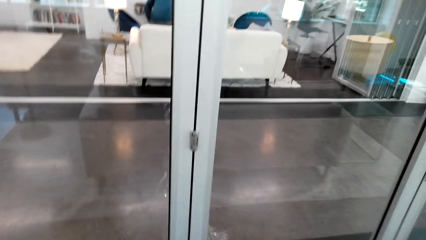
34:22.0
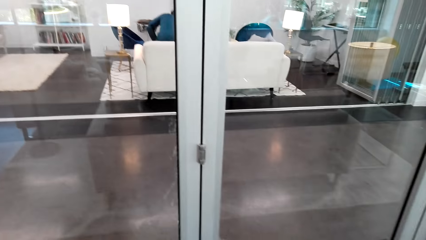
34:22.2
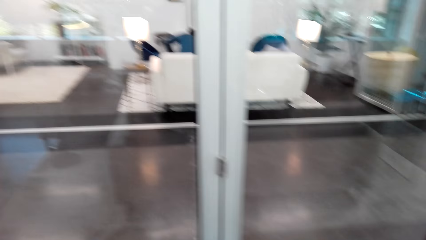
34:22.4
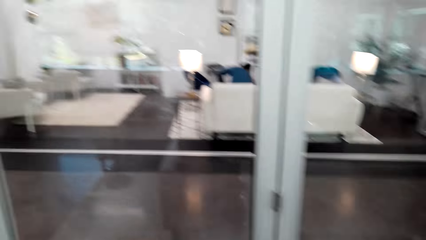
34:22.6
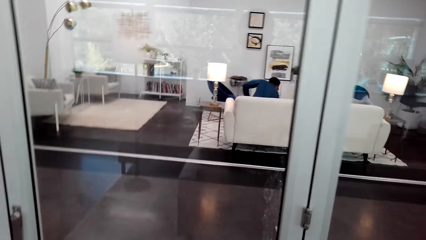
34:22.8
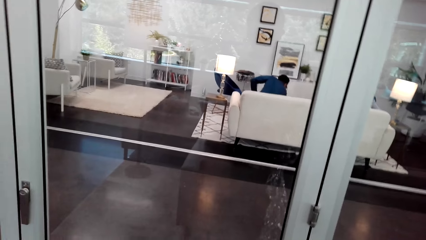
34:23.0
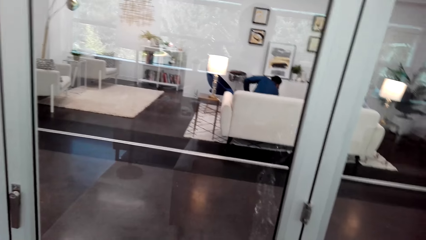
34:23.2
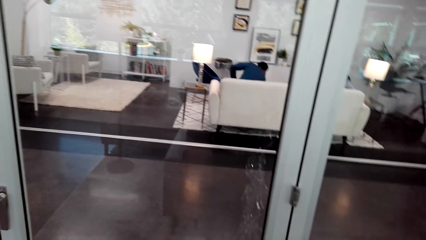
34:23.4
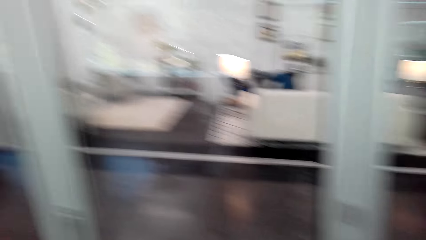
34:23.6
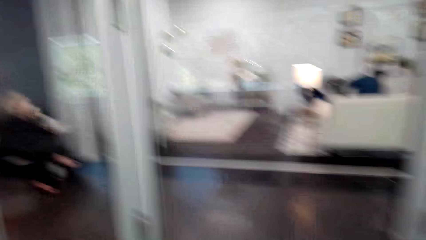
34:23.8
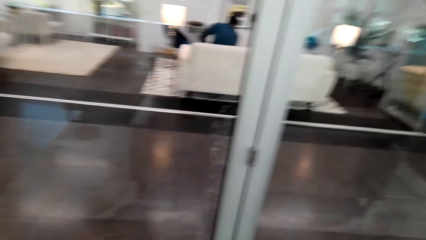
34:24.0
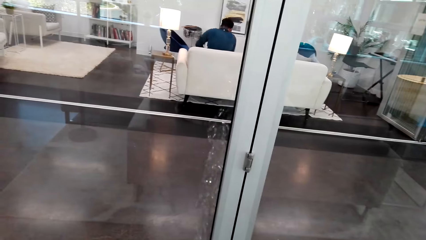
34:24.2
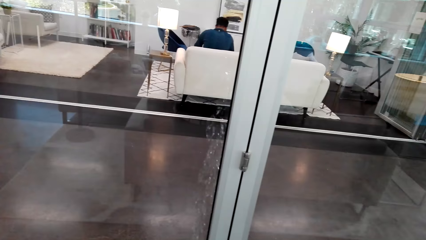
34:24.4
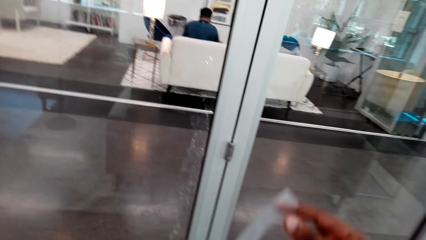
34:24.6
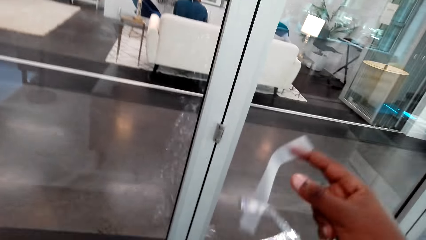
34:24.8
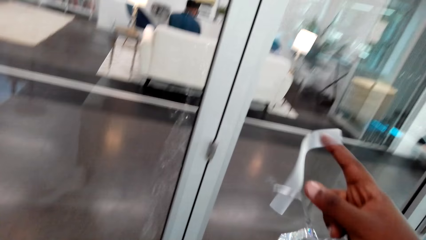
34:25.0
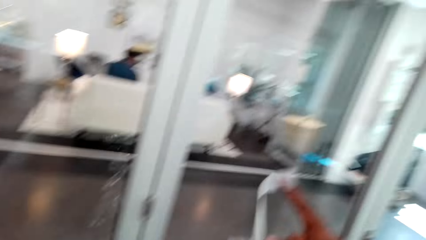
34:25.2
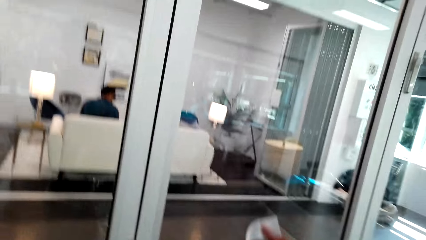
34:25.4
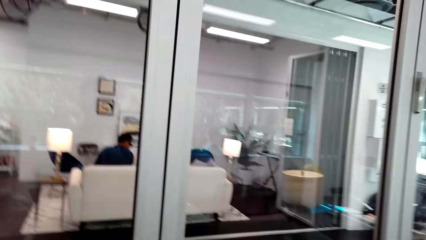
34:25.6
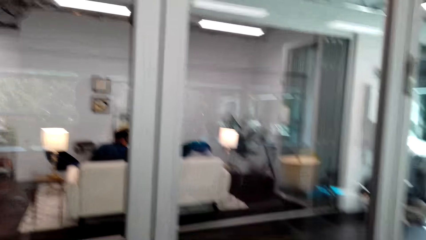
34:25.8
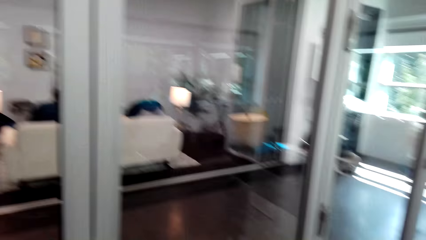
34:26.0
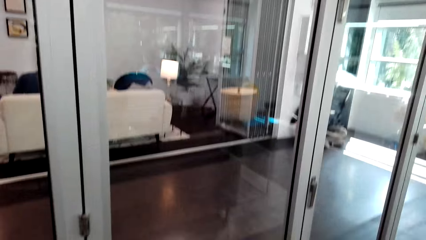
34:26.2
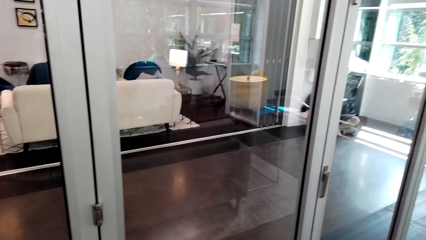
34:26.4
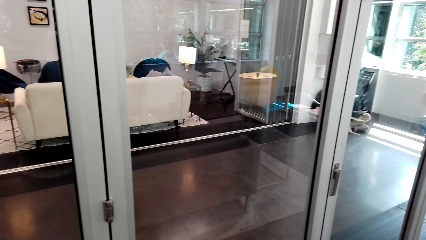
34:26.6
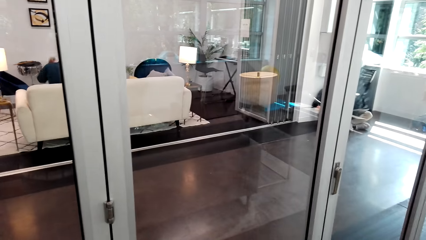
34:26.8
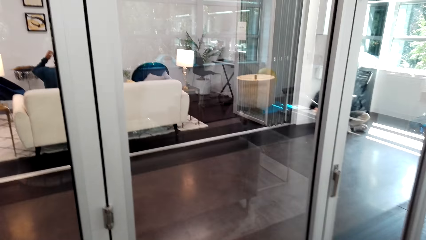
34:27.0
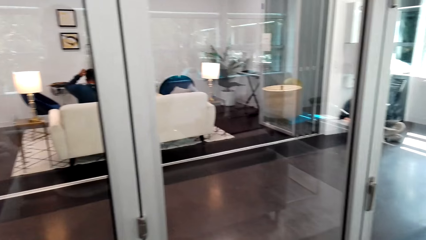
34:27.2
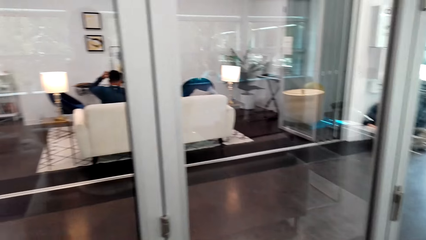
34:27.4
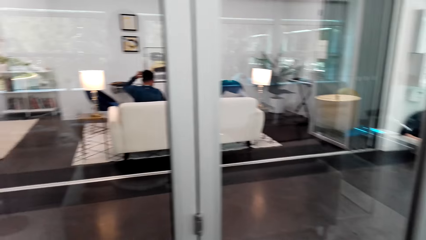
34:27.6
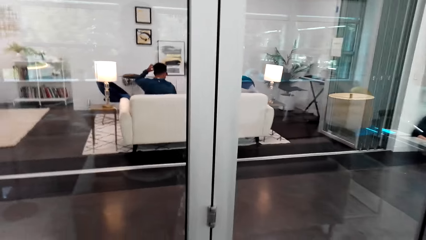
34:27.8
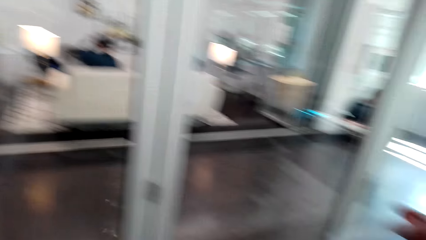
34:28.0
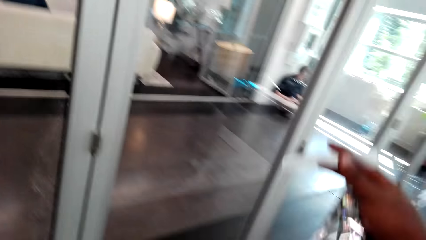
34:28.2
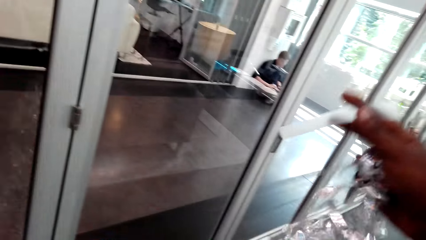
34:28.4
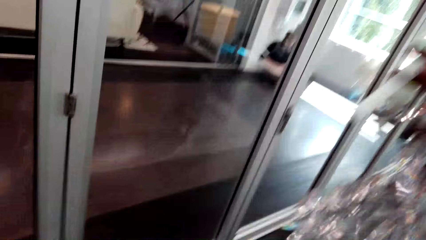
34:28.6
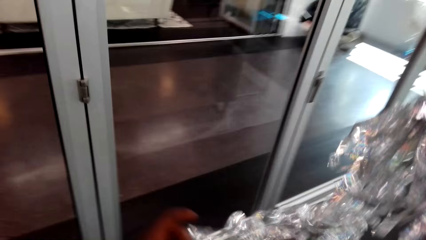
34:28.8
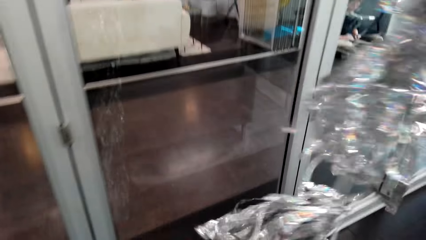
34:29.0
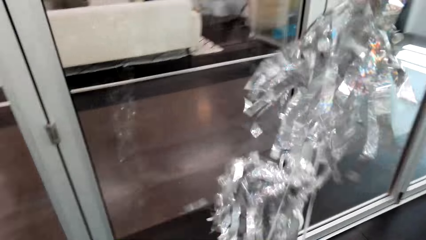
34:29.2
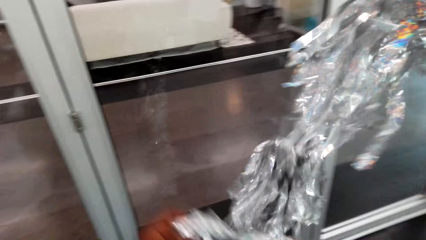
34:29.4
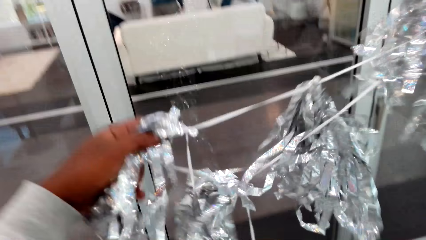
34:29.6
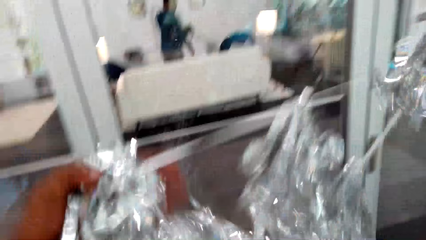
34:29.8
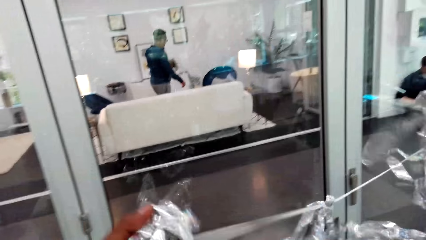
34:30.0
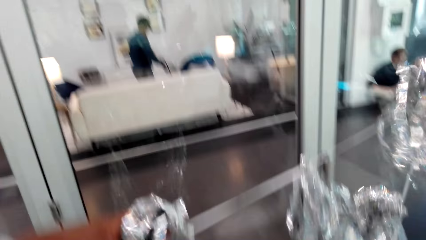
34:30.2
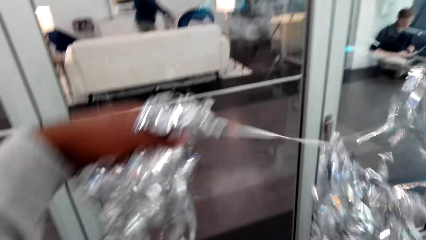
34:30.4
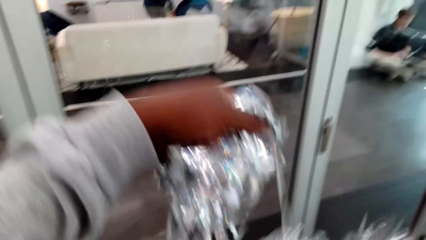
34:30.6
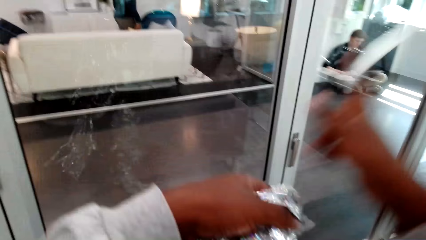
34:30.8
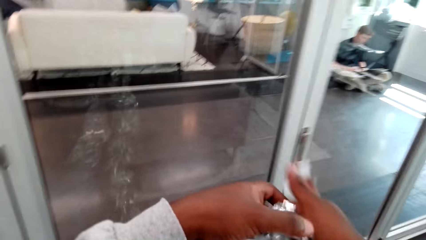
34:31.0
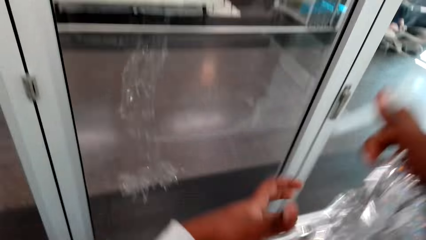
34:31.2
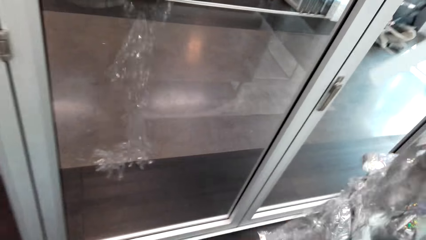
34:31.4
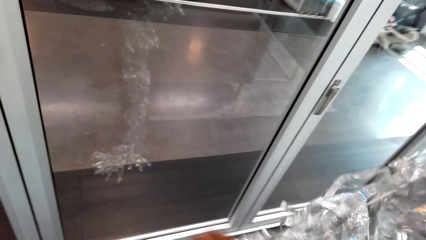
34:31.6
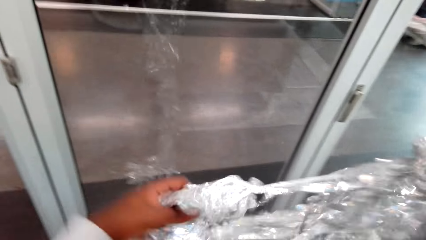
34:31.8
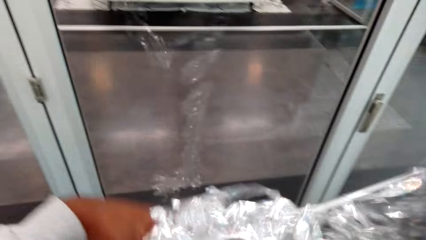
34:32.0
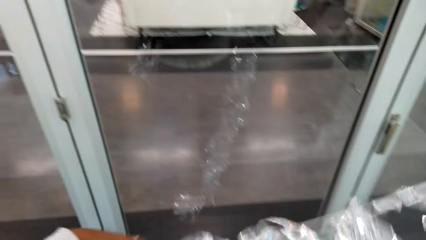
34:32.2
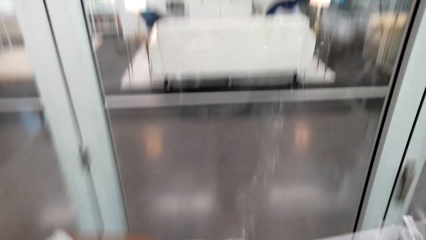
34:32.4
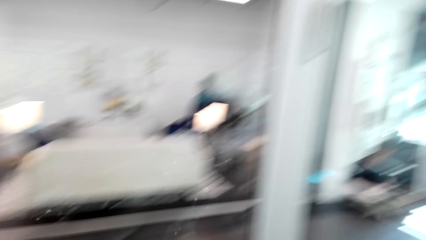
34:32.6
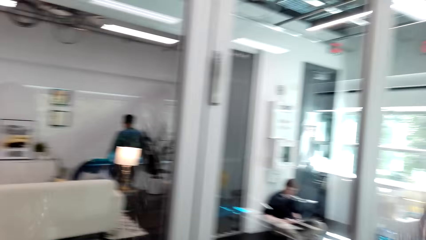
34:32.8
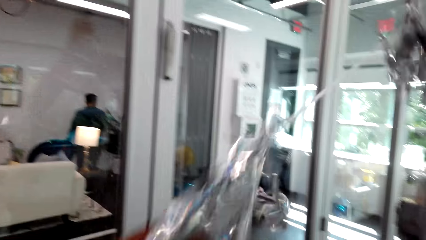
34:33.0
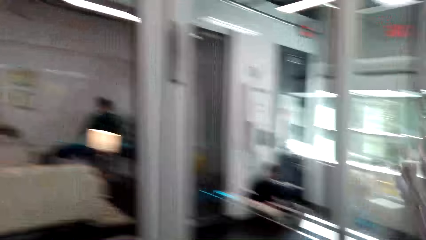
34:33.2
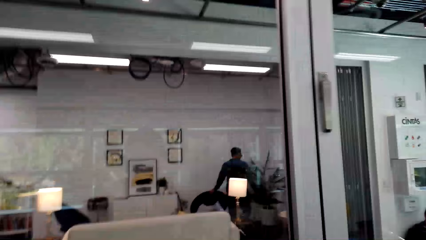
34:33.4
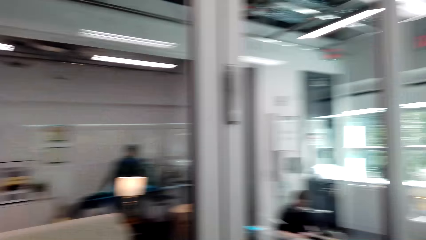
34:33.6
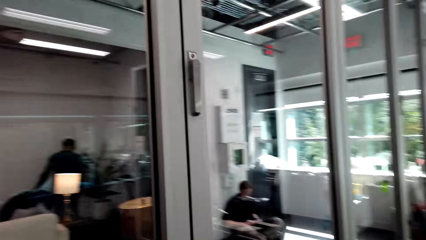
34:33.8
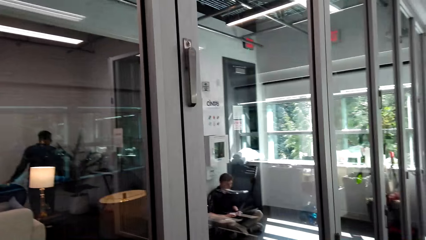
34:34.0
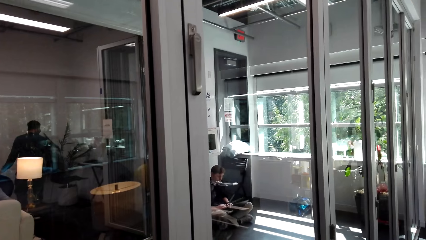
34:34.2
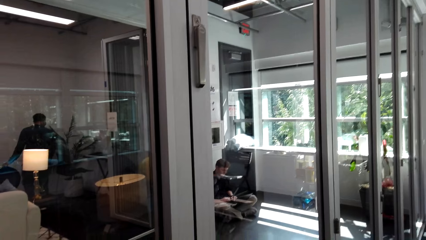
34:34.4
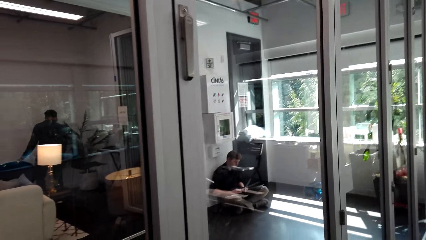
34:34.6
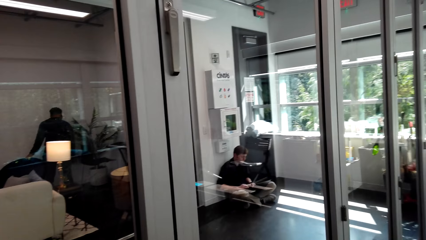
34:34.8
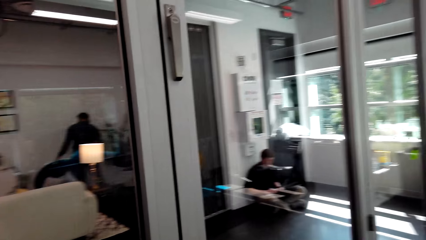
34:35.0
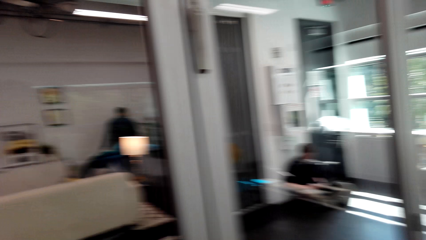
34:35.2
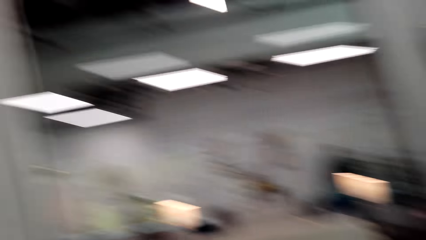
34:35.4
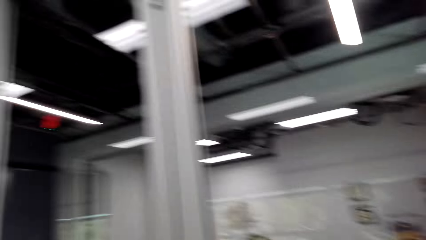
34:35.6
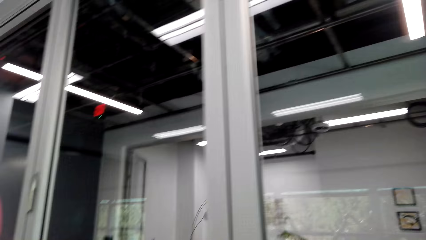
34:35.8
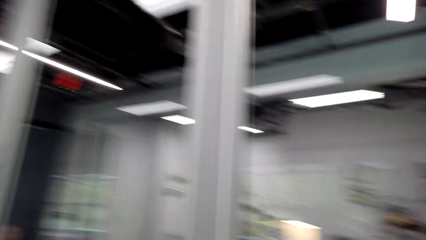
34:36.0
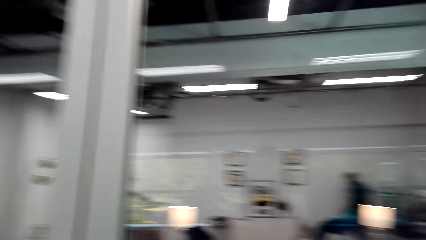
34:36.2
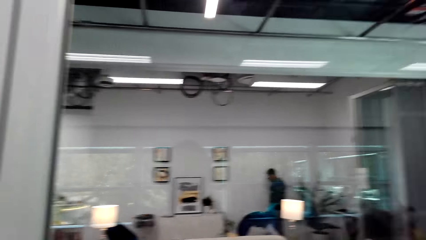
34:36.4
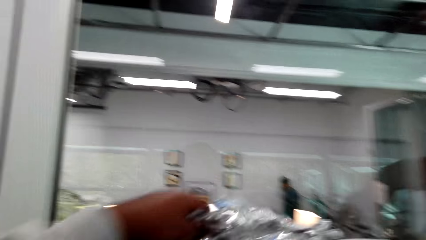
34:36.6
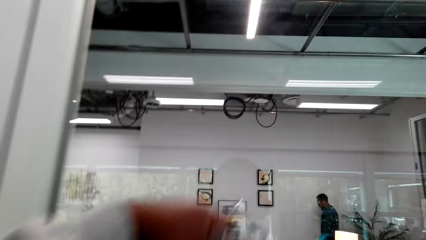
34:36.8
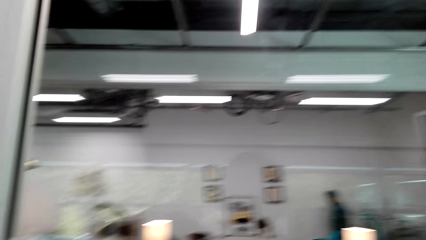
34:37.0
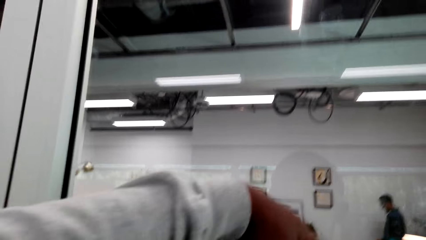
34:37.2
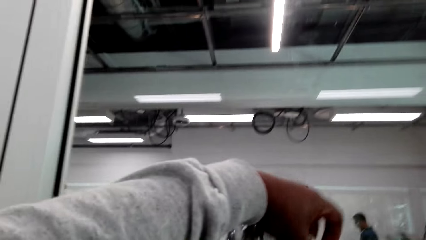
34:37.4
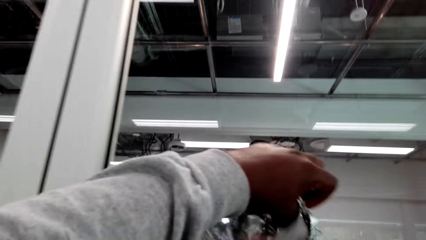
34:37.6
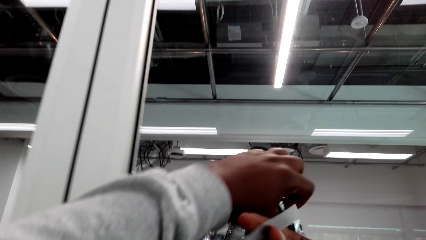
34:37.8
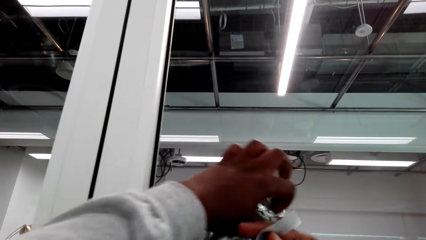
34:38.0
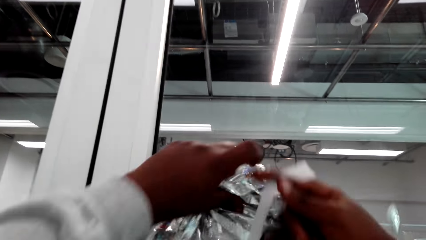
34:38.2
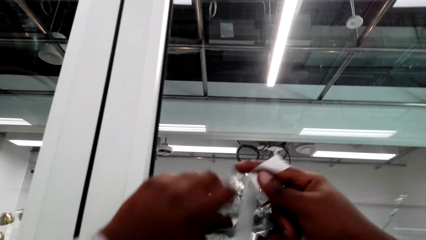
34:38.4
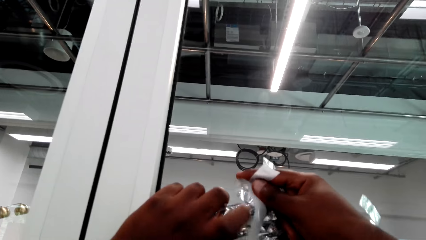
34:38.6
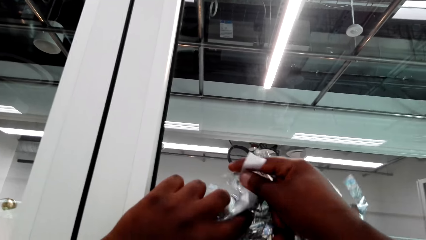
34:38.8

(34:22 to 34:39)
The camera wearer adjusts the garland.
